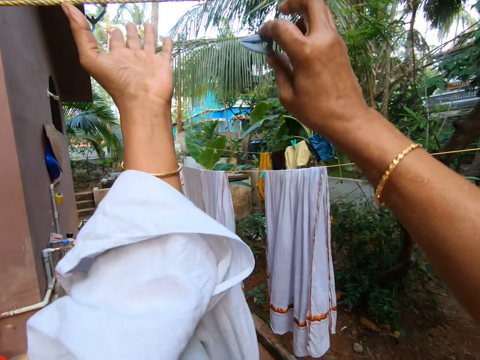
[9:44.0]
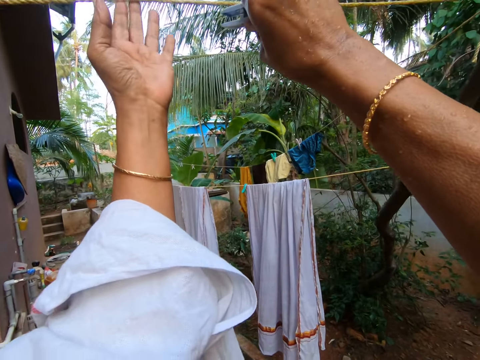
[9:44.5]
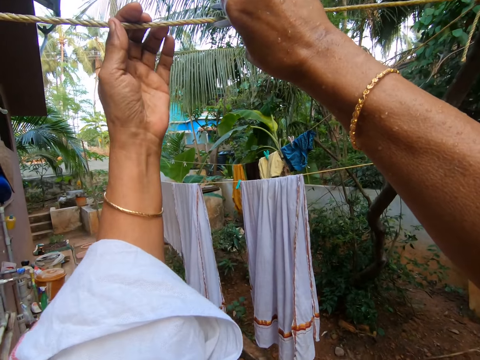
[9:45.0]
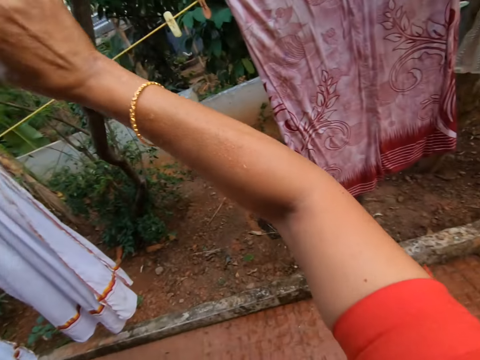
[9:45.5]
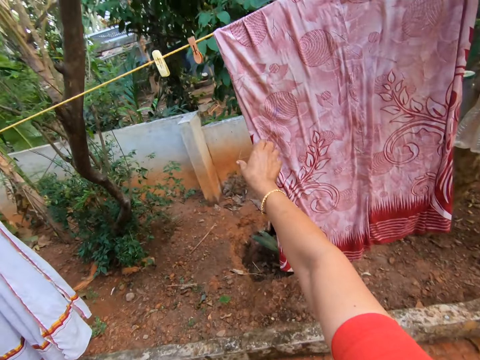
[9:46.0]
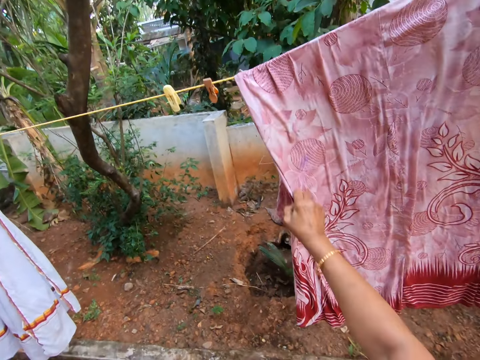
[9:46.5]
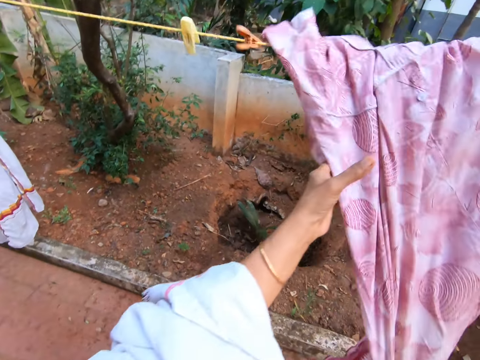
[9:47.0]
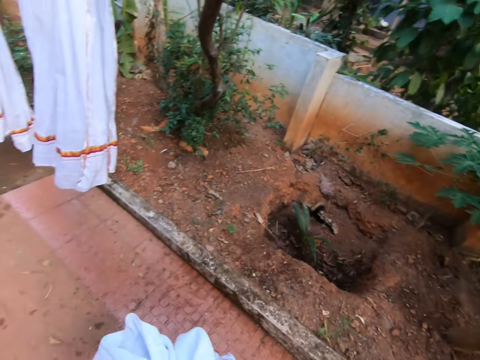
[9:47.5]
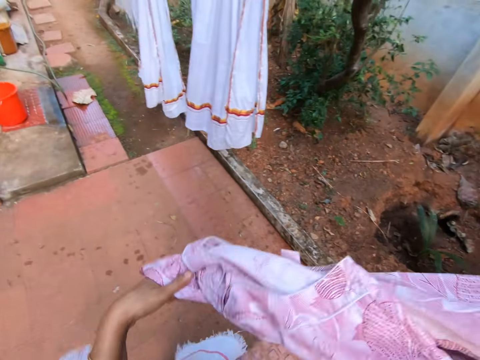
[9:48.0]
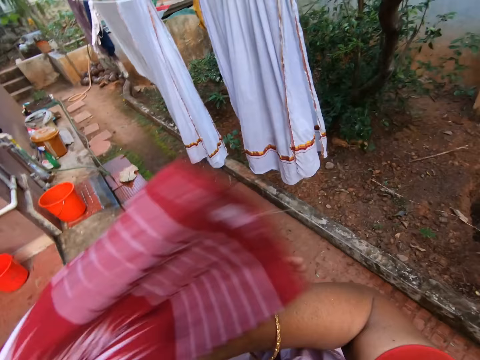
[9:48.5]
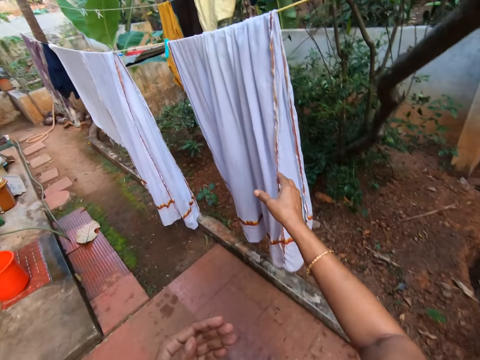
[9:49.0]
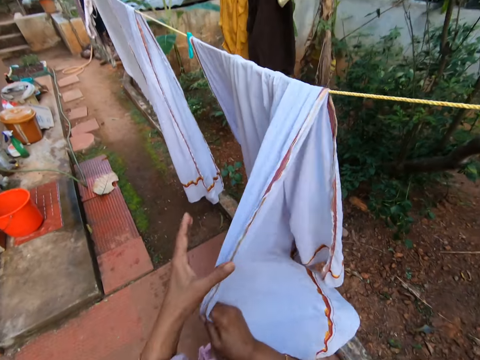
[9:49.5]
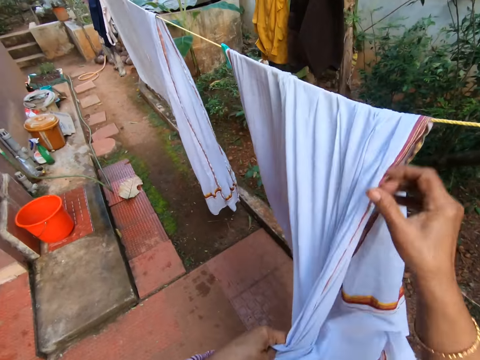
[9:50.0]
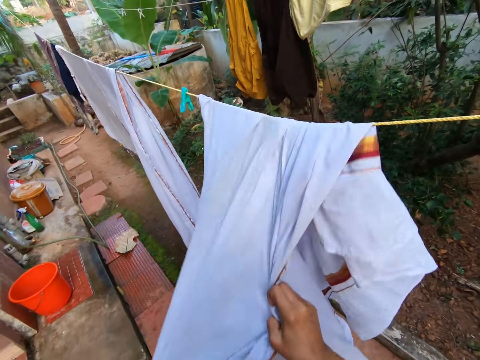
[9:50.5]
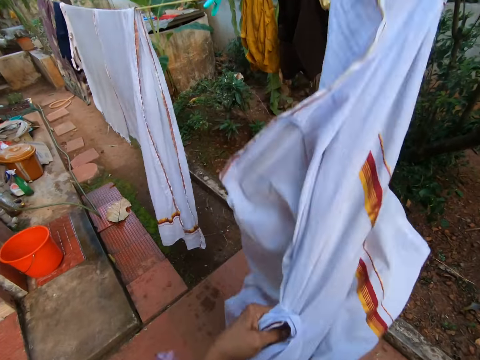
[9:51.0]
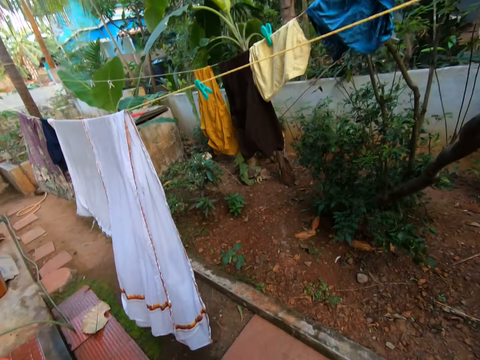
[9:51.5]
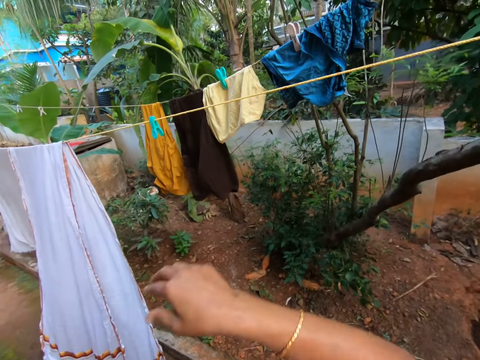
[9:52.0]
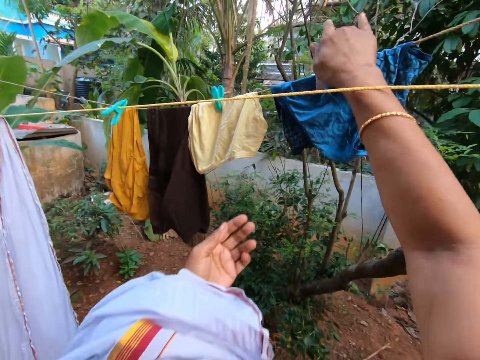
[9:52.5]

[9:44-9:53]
The camera wearer puts a peg on the cloth line. They remove a piece of cloth from the hang line.

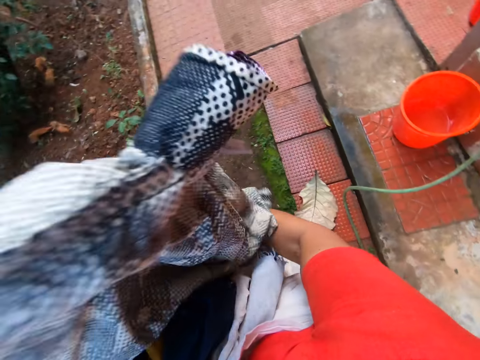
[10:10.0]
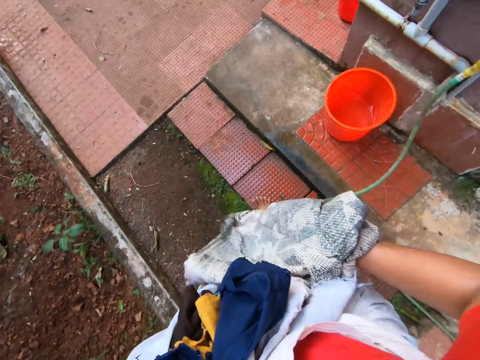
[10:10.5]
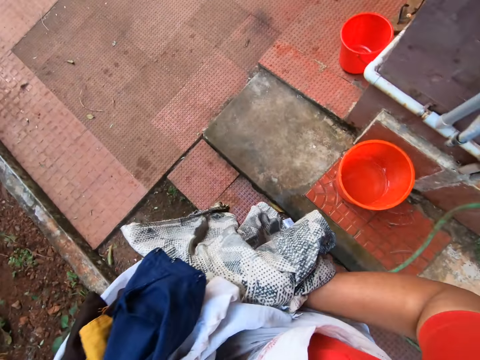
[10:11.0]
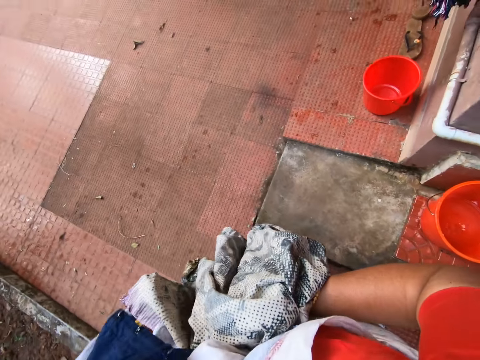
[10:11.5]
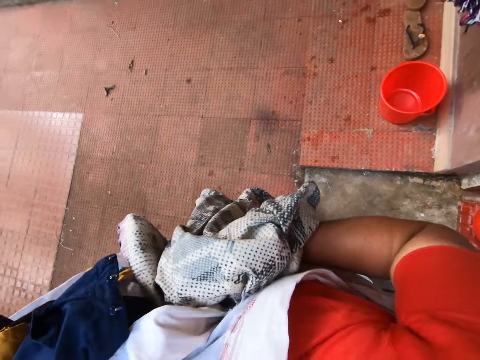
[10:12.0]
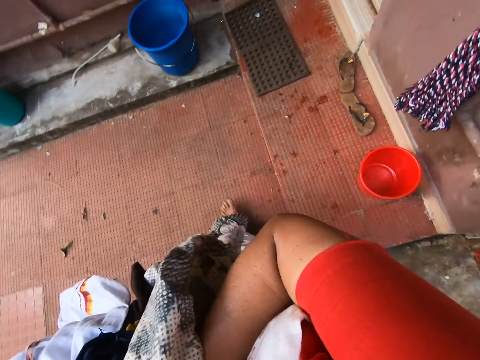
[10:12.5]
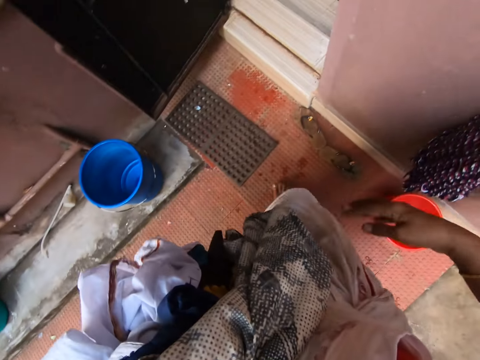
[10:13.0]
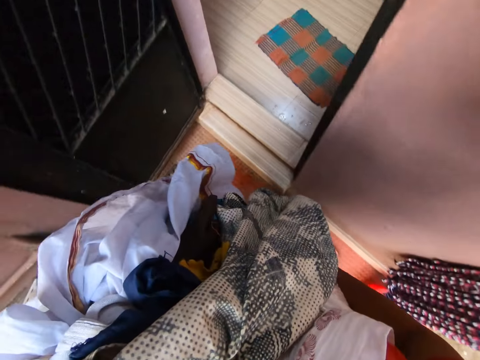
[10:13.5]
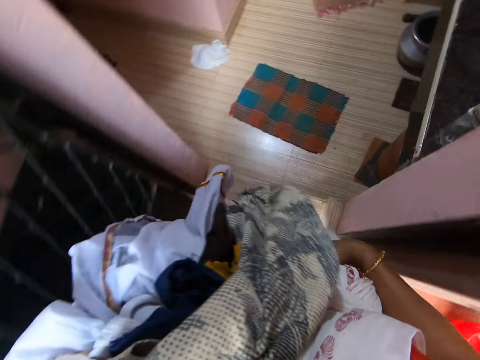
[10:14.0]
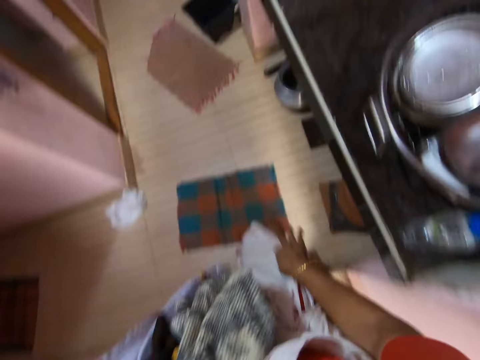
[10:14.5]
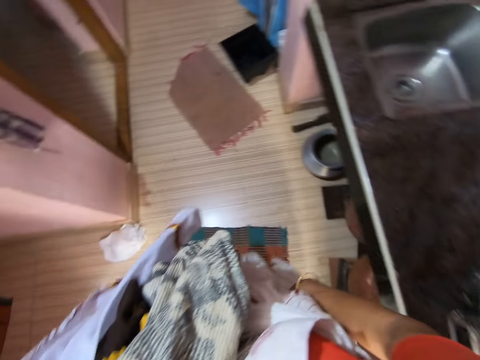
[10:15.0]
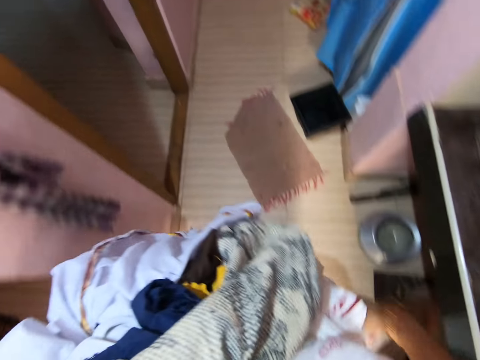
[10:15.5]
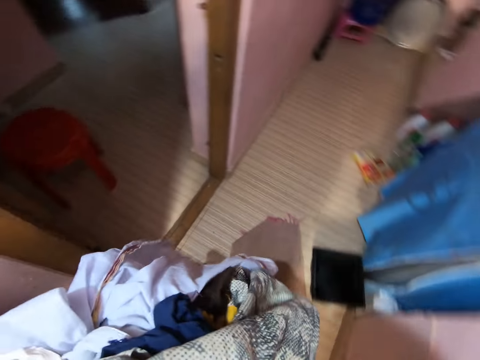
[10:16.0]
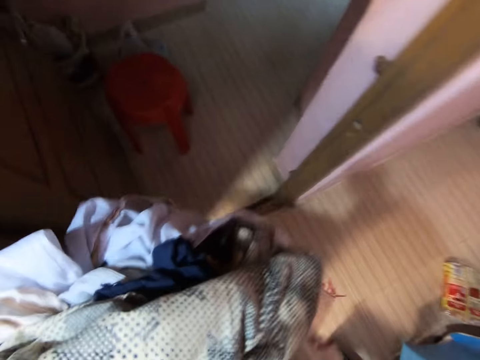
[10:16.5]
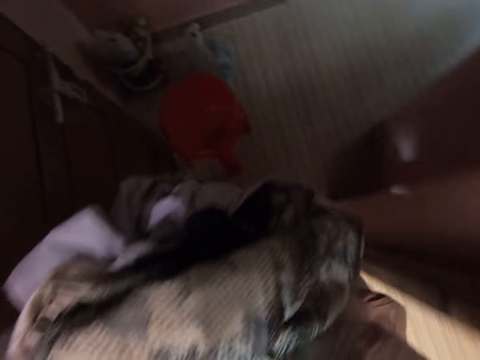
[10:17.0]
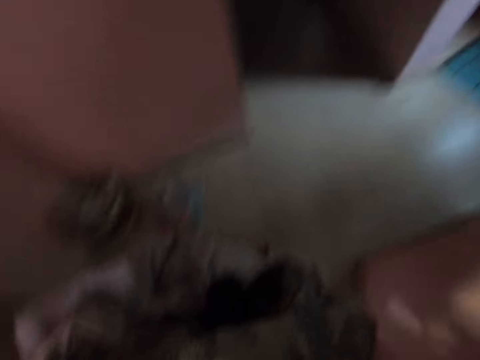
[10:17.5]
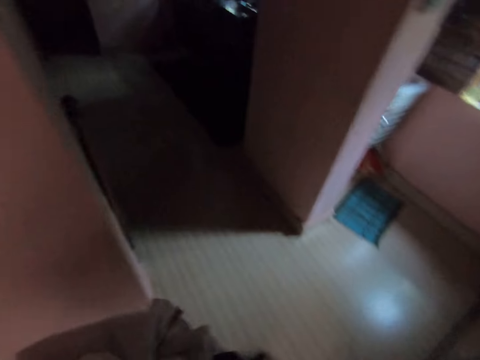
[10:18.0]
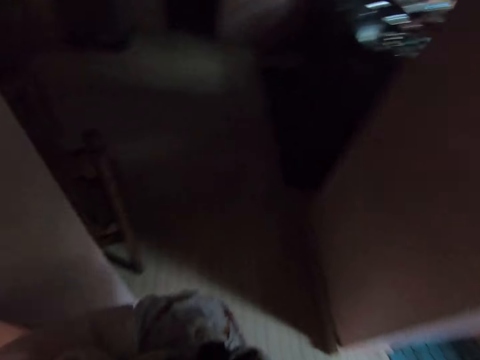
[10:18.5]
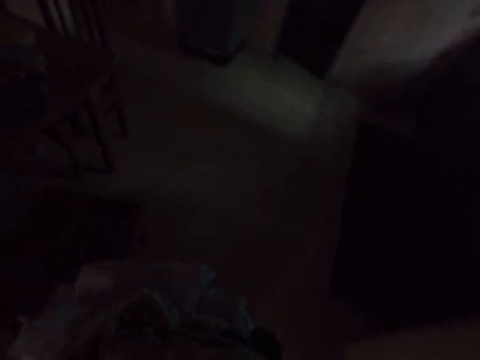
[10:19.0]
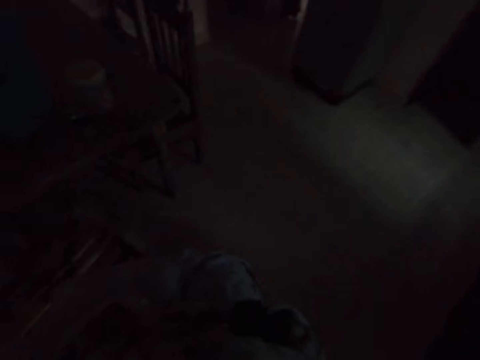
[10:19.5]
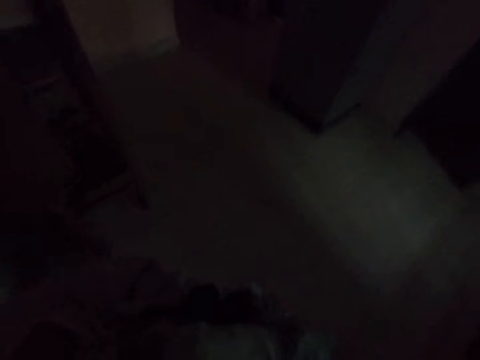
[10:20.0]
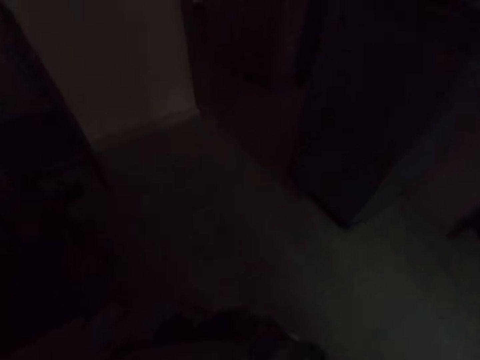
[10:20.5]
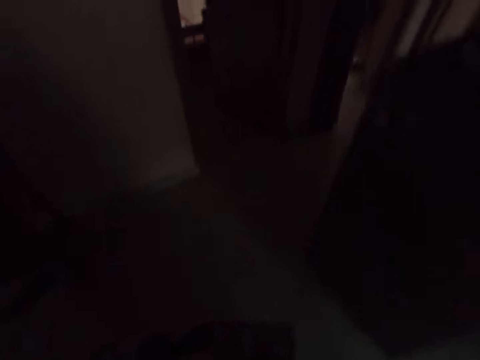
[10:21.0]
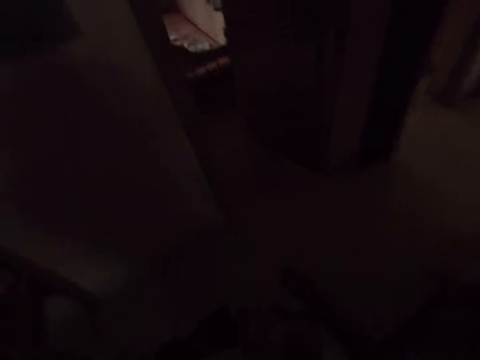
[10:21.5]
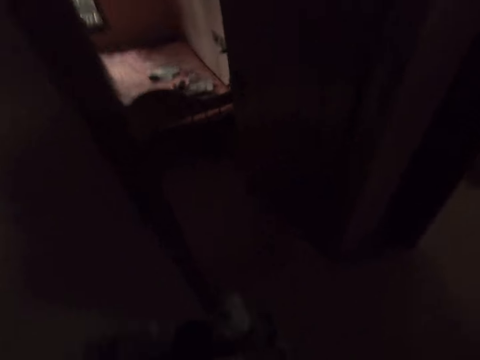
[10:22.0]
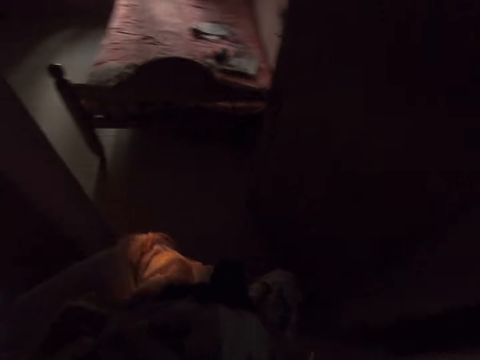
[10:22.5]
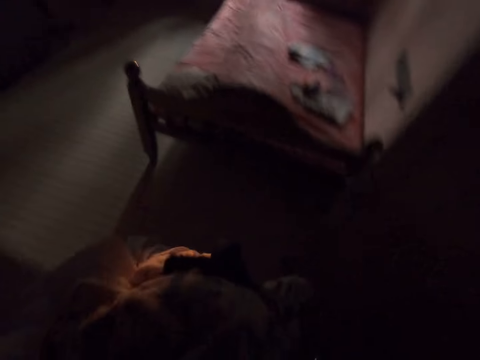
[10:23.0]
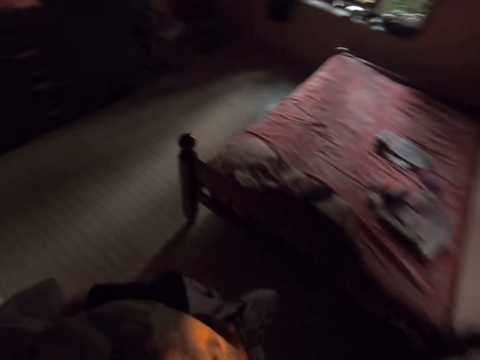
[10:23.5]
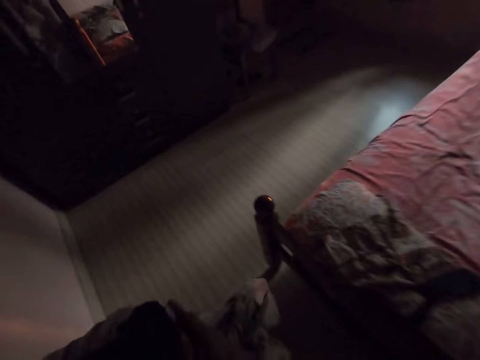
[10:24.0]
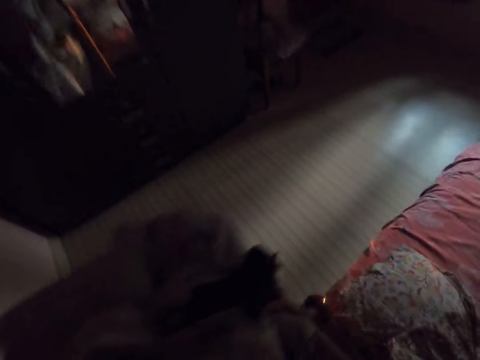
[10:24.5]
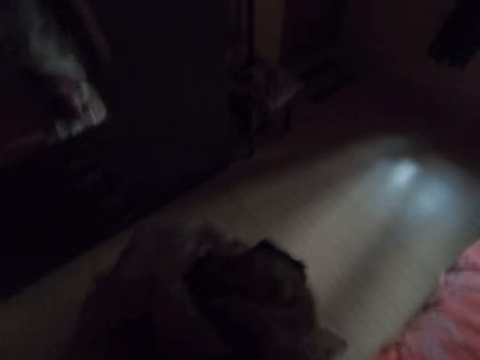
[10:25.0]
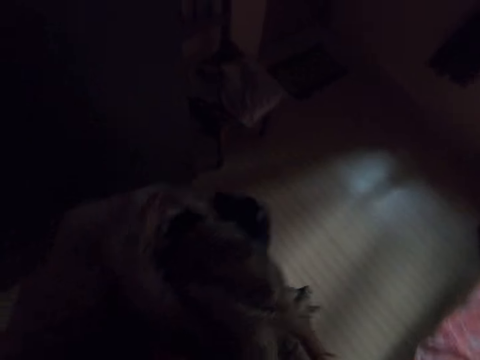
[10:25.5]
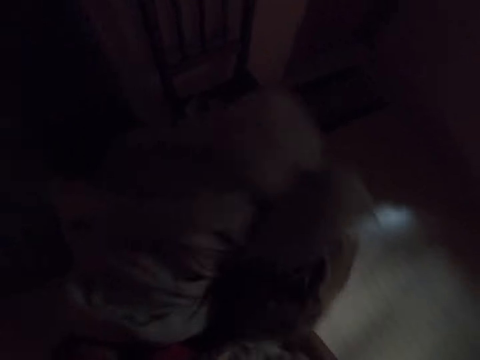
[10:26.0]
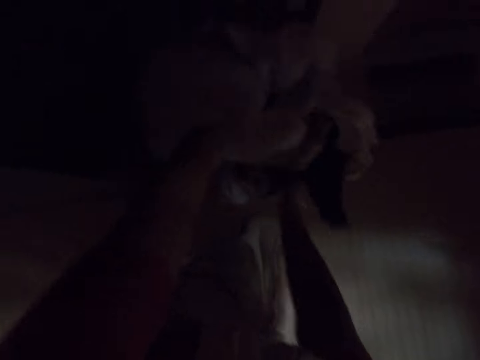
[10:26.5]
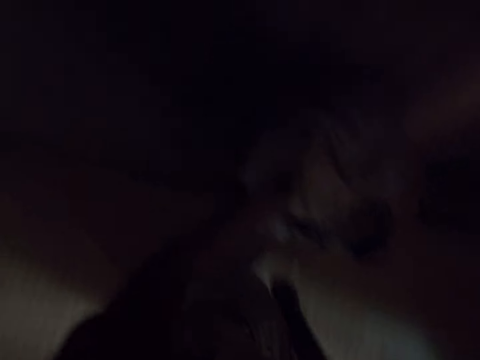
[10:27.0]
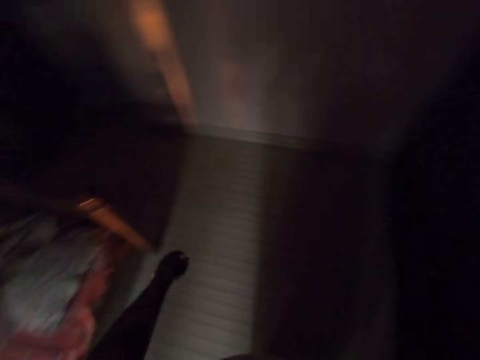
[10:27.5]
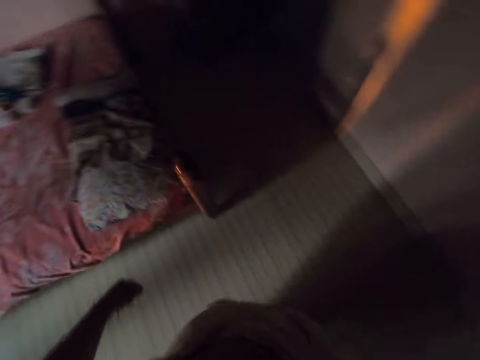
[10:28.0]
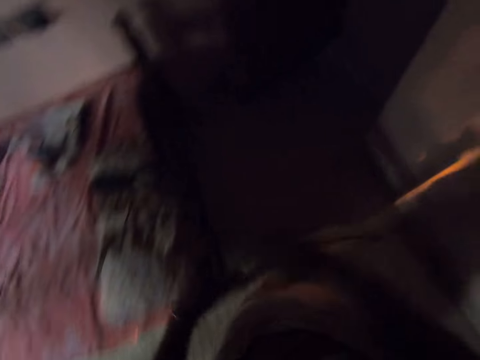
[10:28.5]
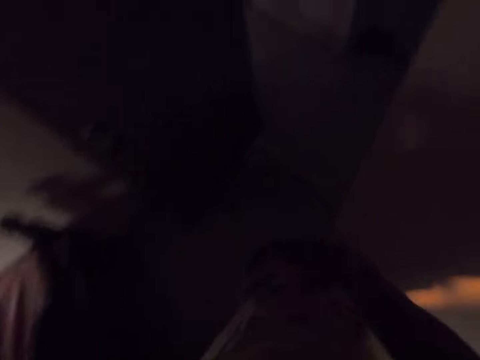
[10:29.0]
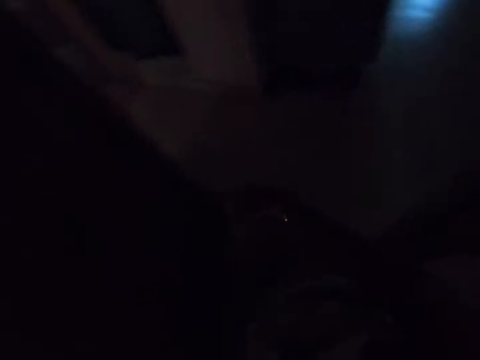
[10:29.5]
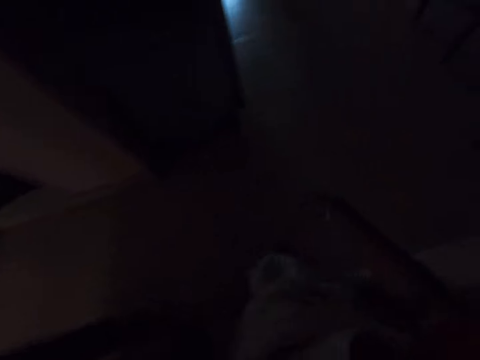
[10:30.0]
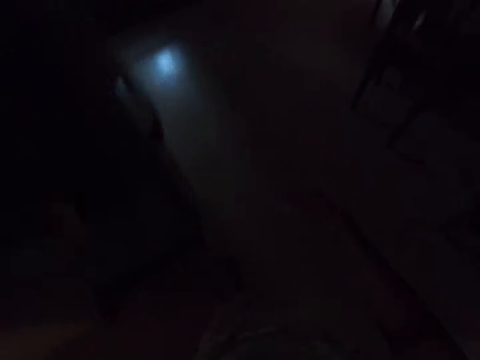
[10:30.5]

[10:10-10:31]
The camera wearer walks around in a compound on the pavement. They walk around in a room. They put the clothes on the chair or bed. They walk around in the room.
